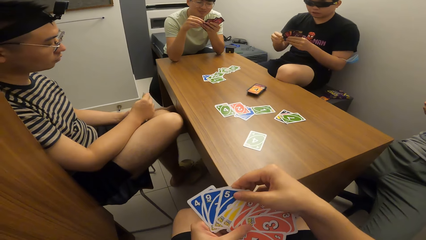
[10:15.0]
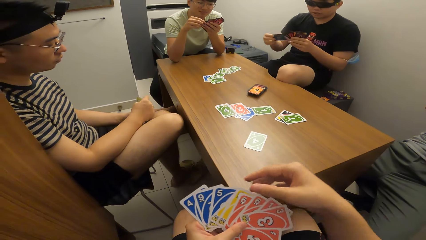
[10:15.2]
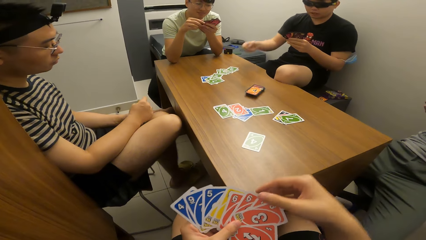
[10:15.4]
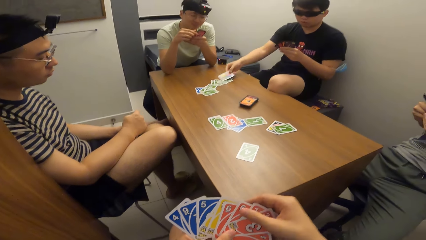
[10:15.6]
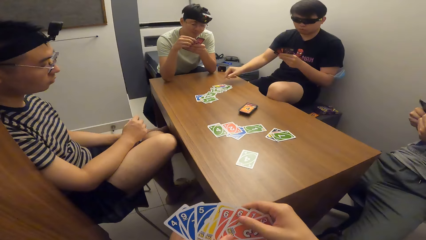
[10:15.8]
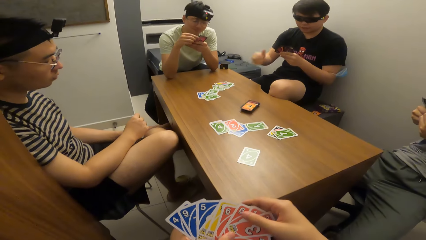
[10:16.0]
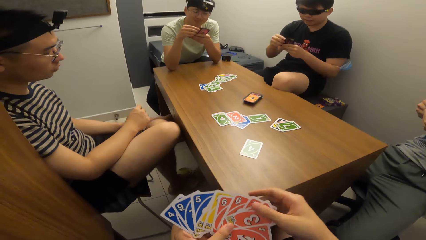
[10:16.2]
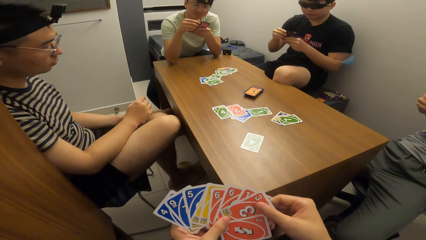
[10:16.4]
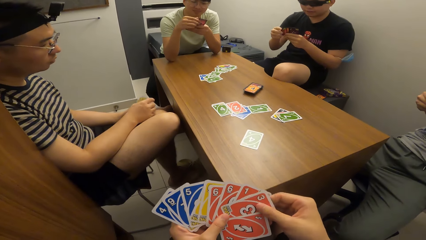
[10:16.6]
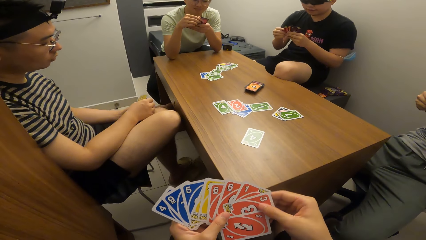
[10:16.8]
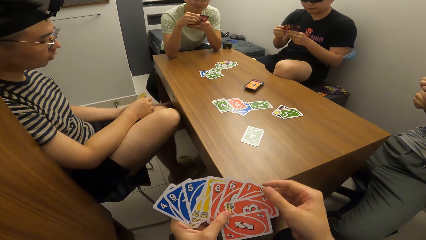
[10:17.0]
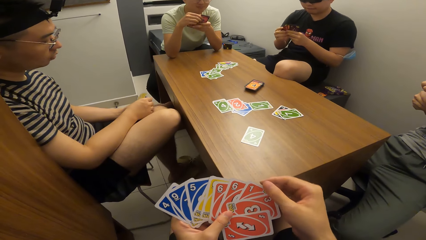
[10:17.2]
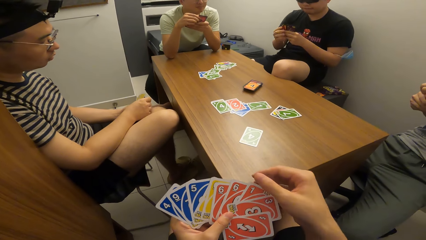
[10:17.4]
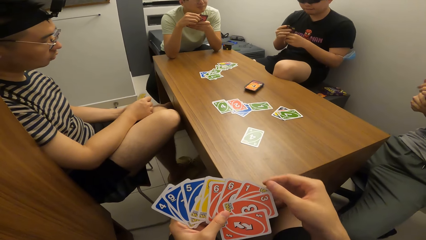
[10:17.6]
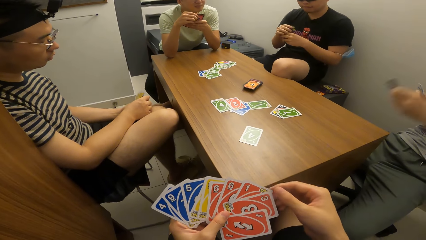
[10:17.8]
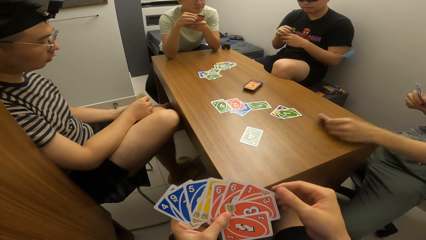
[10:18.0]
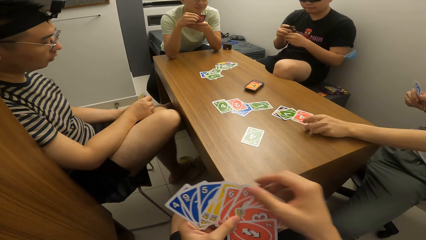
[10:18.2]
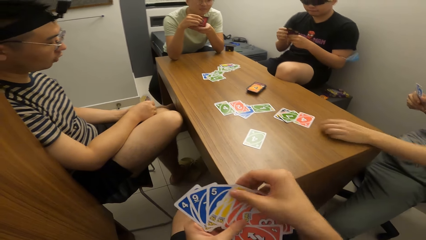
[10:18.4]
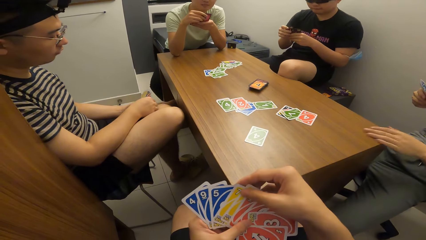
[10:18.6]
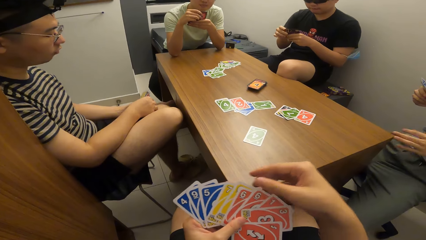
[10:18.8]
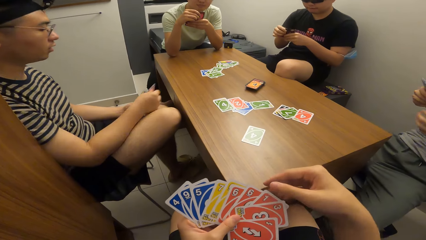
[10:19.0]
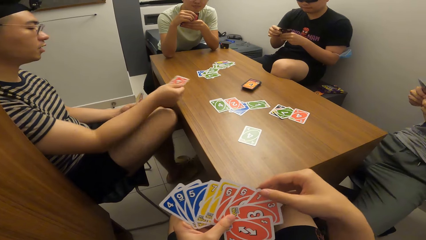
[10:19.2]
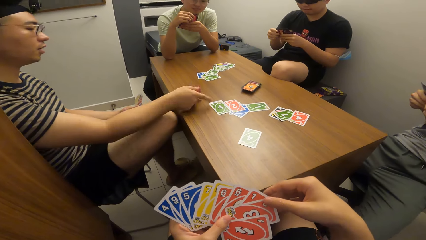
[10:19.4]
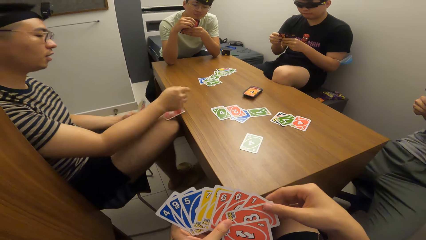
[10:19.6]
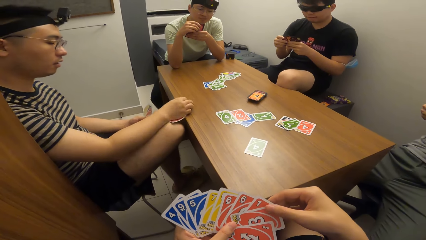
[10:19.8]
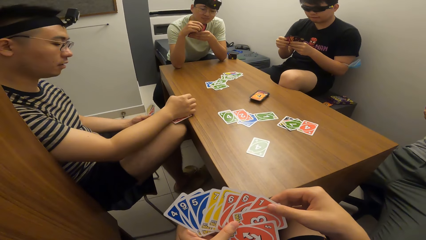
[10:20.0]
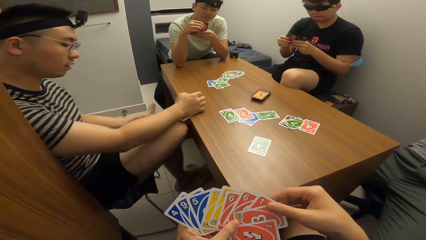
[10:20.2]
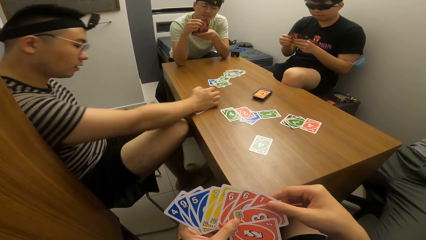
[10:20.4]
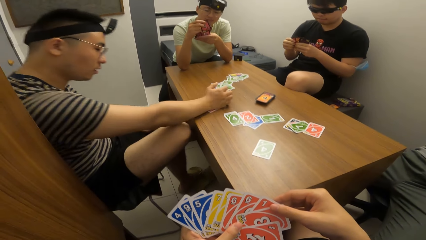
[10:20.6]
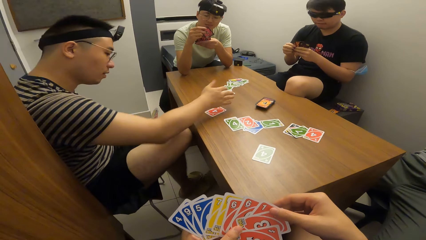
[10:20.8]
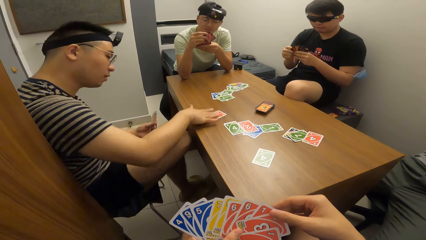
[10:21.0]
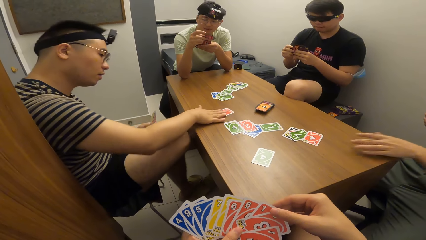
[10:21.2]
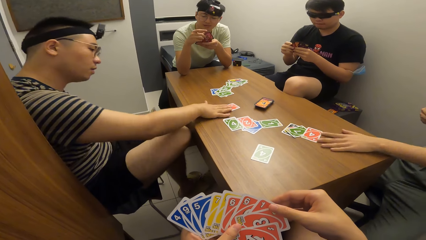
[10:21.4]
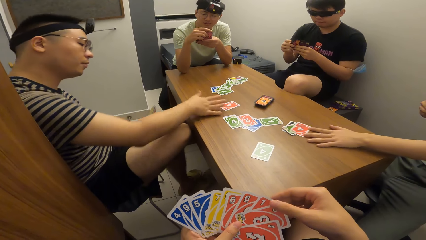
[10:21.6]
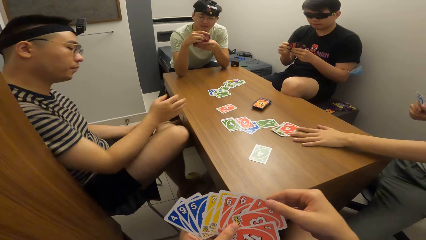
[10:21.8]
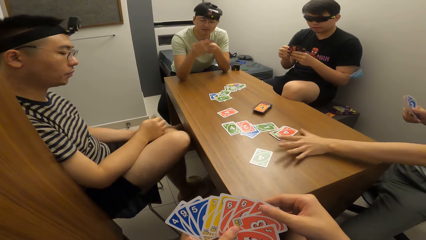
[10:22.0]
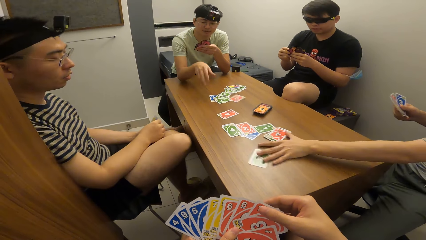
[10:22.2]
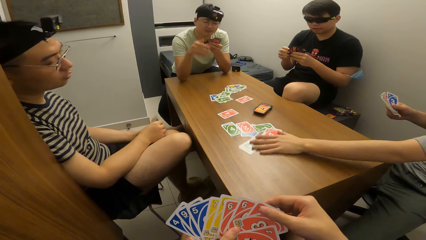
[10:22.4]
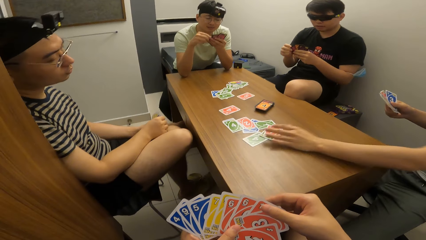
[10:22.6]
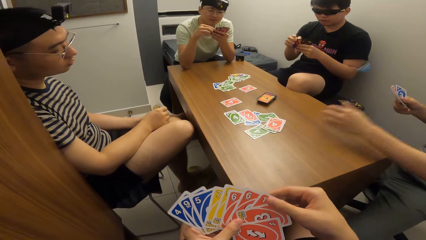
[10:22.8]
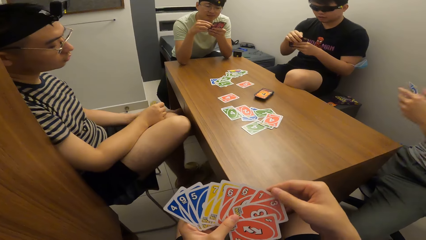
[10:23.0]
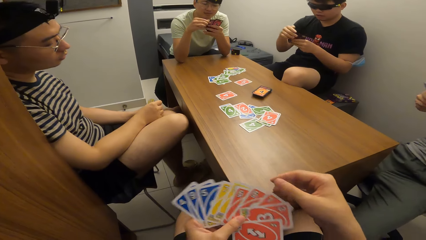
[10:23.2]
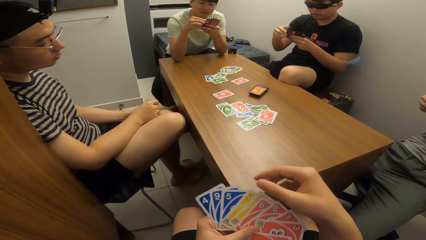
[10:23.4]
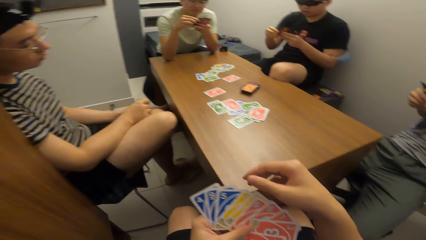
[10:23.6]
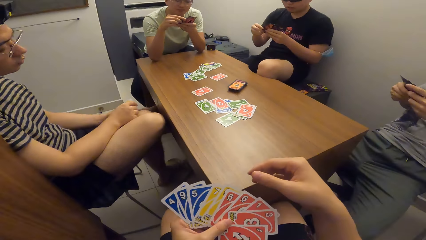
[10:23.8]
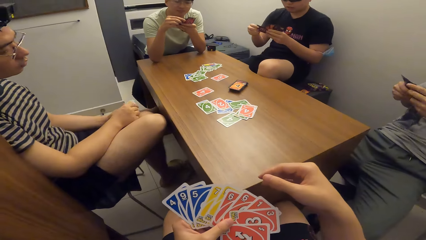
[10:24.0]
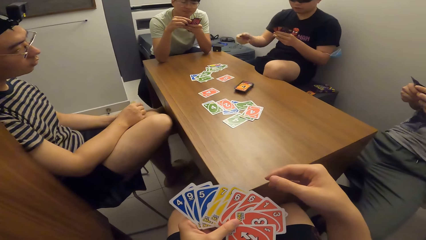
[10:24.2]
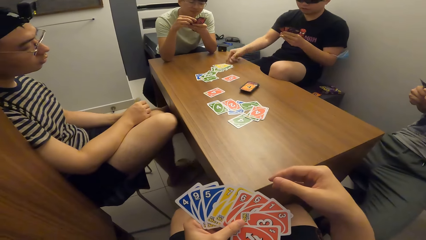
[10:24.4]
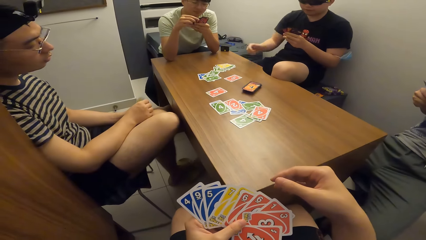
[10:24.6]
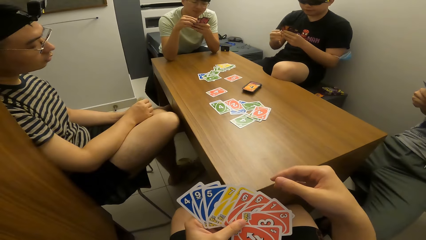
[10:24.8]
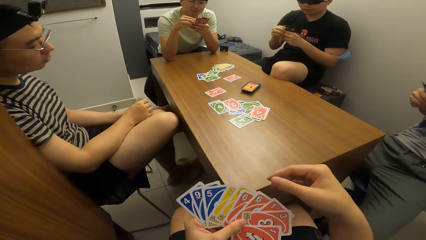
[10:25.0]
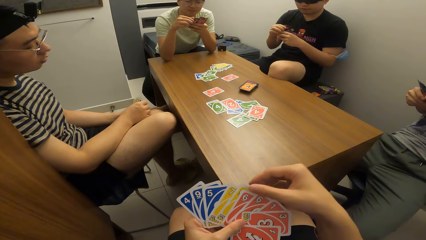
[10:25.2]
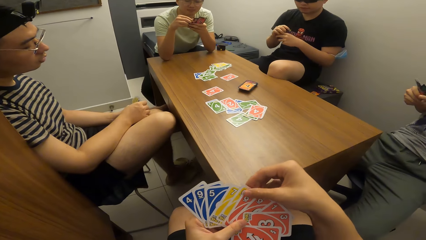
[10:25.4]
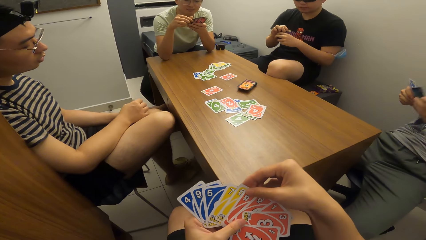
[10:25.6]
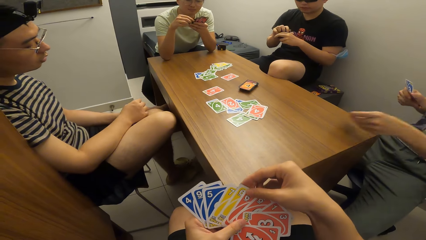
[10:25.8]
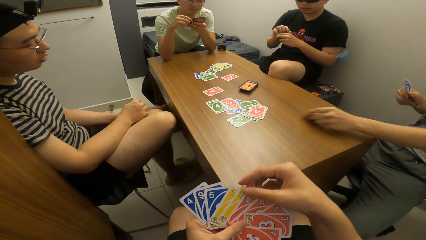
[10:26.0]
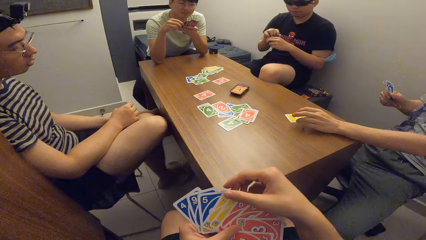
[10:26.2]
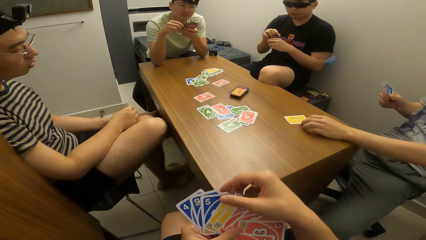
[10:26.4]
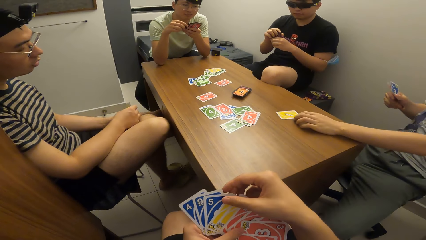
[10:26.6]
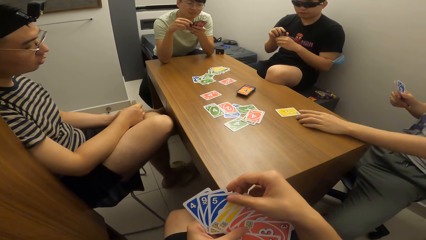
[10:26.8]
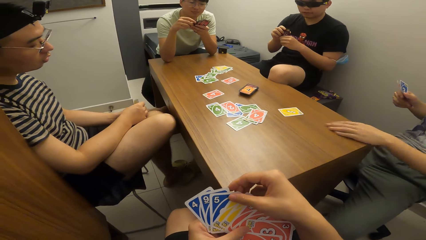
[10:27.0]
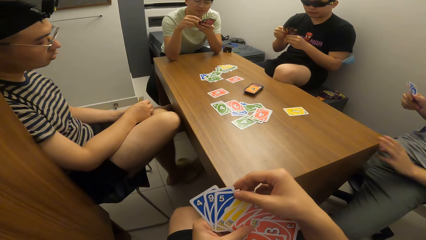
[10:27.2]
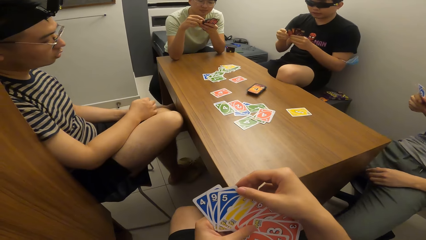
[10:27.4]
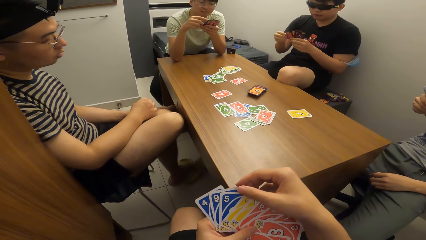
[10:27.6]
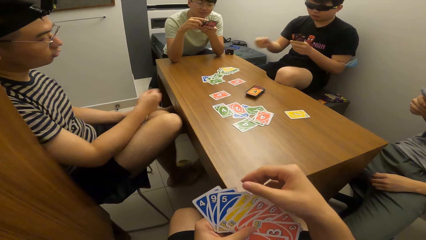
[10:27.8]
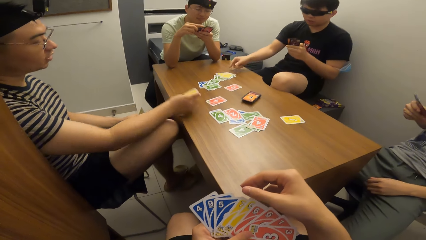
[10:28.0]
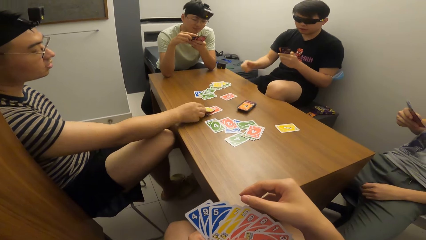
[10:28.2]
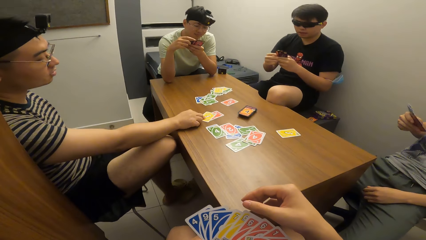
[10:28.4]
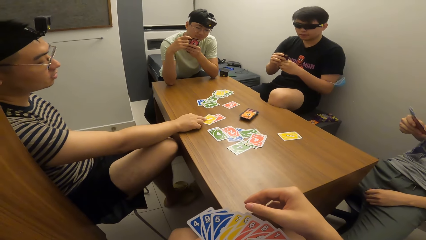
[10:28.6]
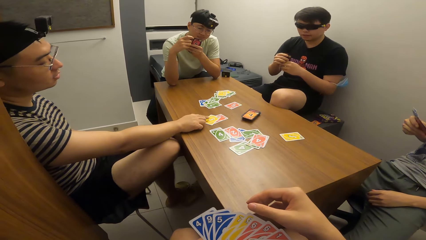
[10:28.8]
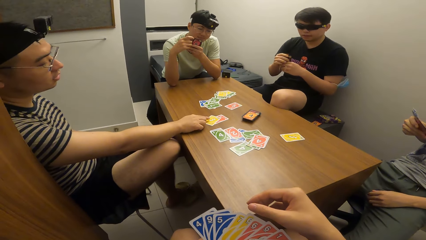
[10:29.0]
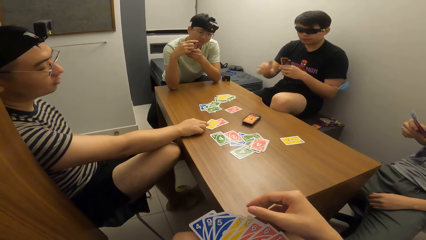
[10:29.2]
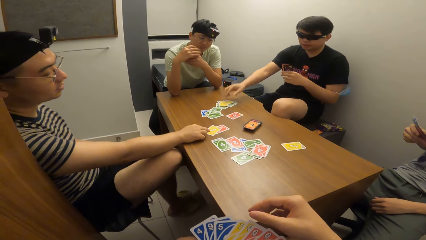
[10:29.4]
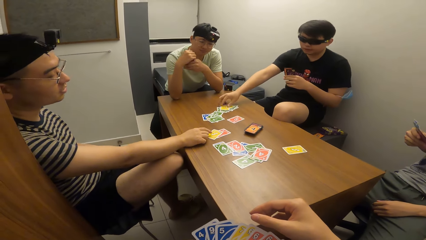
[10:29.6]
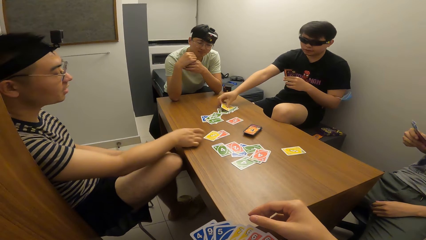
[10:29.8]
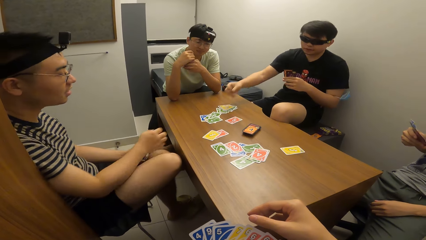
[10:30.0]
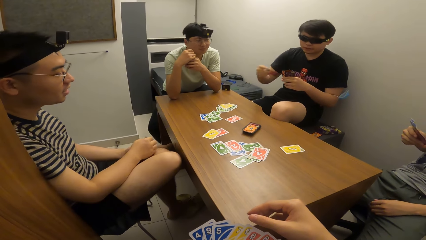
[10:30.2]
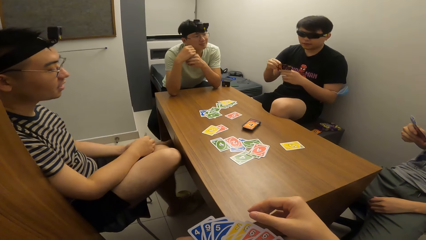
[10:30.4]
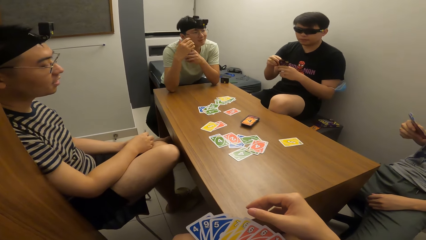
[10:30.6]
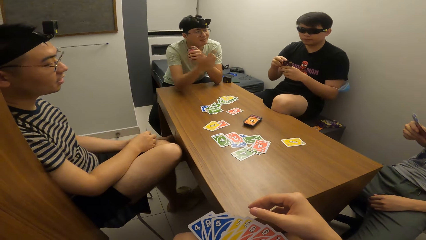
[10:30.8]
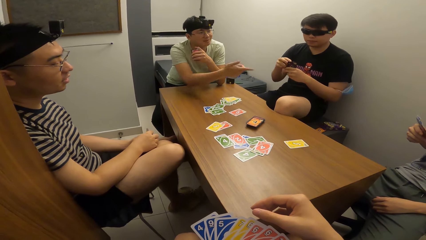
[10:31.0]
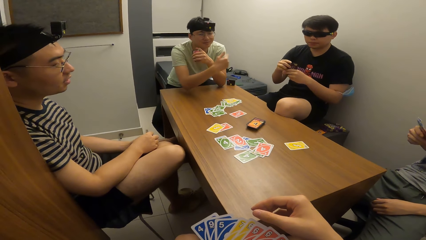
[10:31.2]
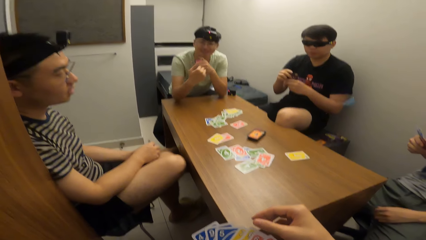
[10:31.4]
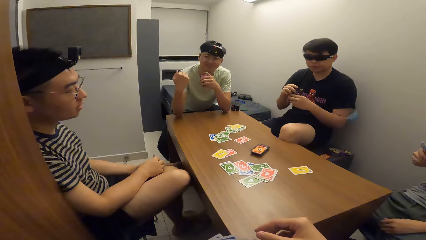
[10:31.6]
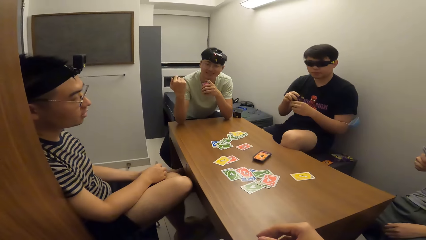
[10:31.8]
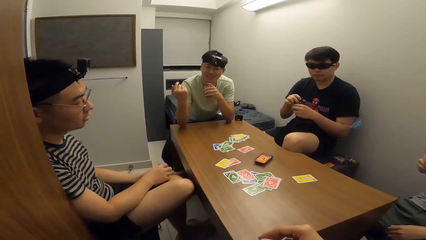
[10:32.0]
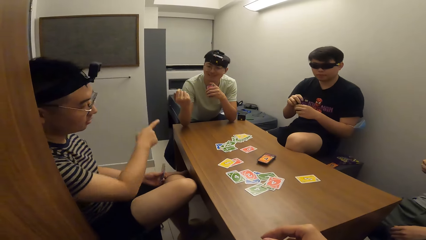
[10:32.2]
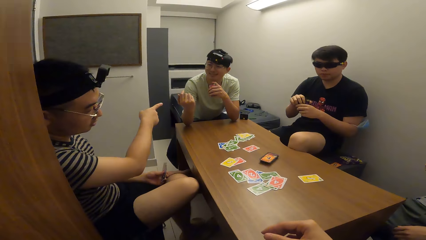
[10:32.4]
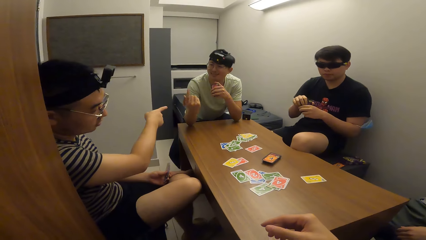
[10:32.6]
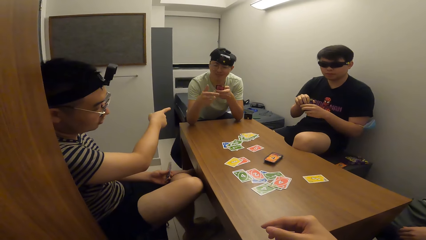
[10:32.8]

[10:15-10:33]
A man plays a card on the table with his right hand. Another man plays a card on the table with his left hand. A third man plays a card on the table with his right hand, and adjusts a card on the table with his right hand. The second man adjusts cards on the table with his left hand. A fourth man plays a card on the table with his right hand. The second man pushes cards forward. The first man plays a card on the table with his right hand. The second man plays a card on the table with his left hand. The third man plays a card on the table with his right hand. The first man plays a card on the table with his right hand, and picks a card on the table with his right hand. The fourth man interacts with the third man, and points at players.
